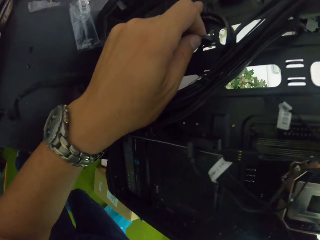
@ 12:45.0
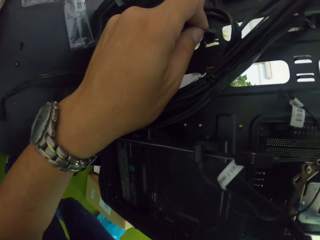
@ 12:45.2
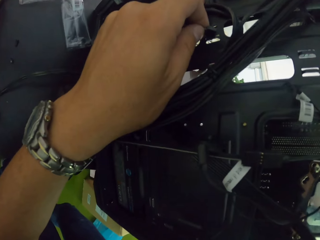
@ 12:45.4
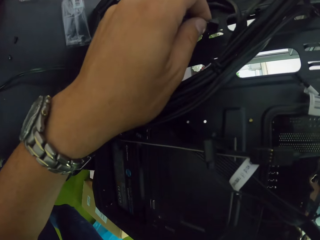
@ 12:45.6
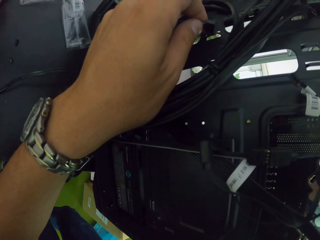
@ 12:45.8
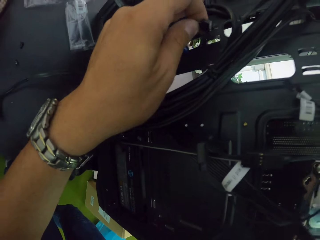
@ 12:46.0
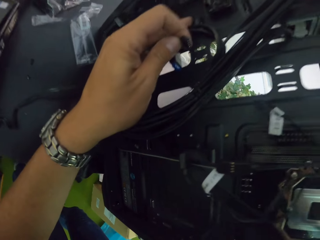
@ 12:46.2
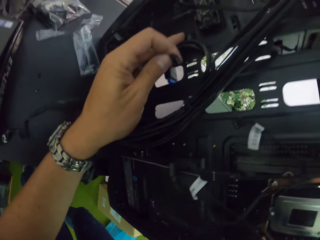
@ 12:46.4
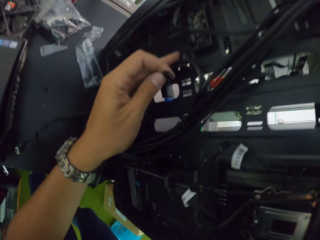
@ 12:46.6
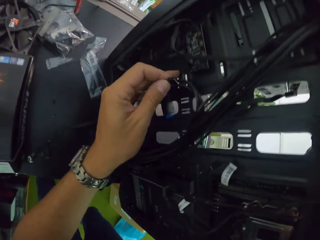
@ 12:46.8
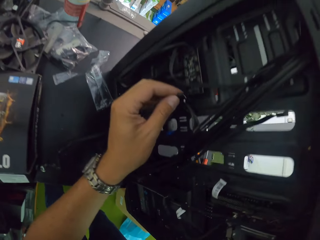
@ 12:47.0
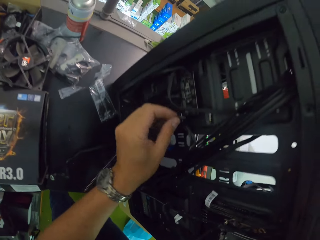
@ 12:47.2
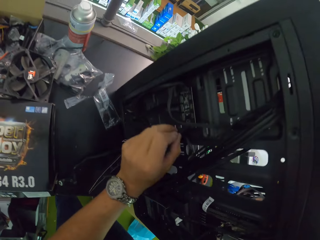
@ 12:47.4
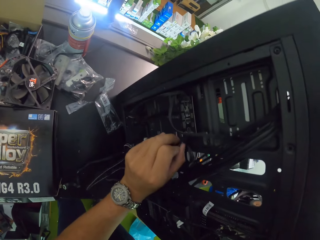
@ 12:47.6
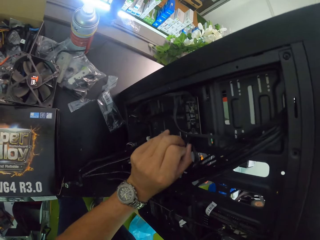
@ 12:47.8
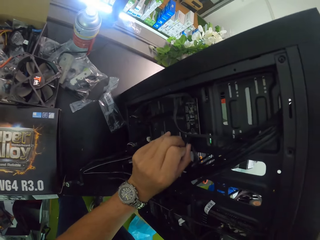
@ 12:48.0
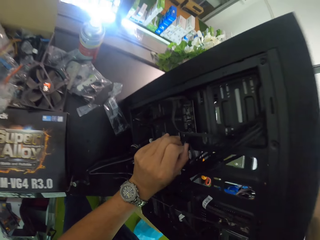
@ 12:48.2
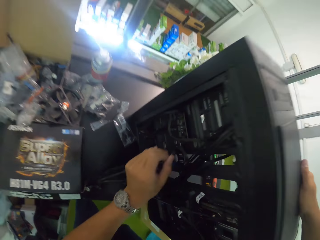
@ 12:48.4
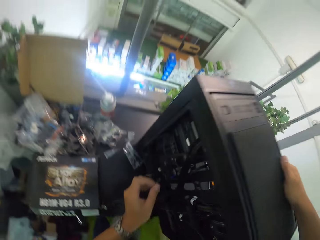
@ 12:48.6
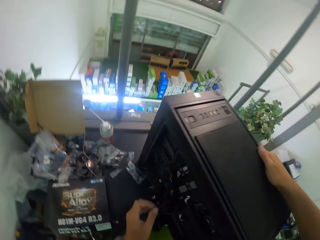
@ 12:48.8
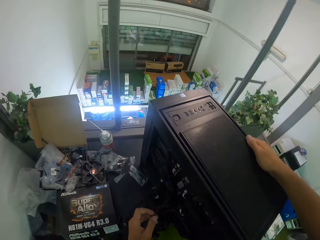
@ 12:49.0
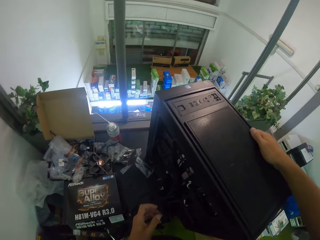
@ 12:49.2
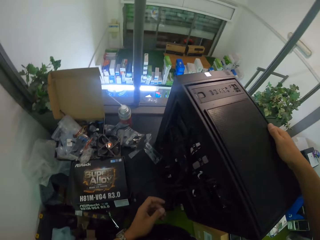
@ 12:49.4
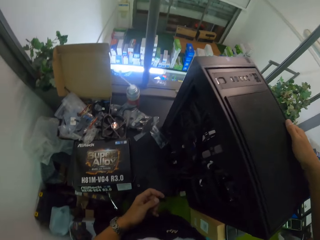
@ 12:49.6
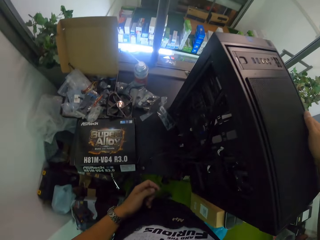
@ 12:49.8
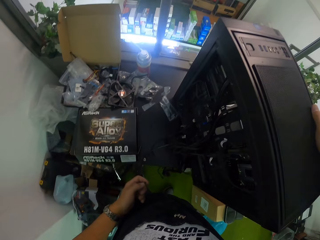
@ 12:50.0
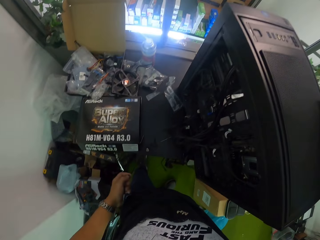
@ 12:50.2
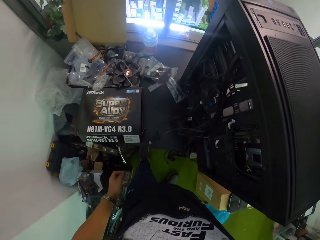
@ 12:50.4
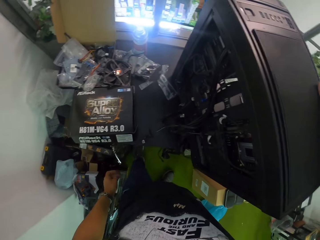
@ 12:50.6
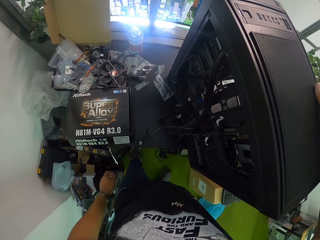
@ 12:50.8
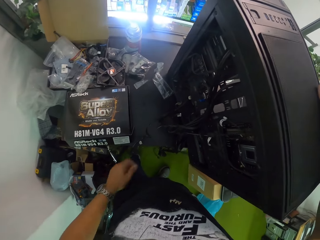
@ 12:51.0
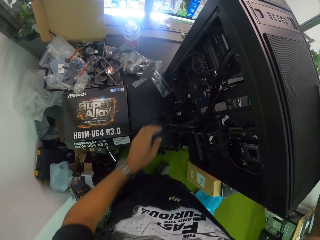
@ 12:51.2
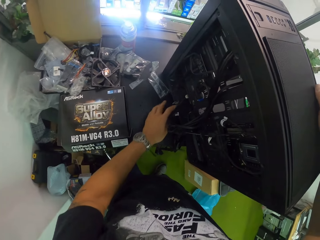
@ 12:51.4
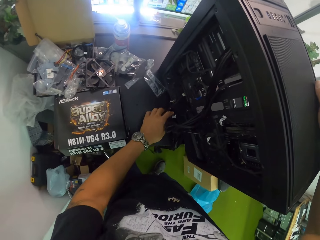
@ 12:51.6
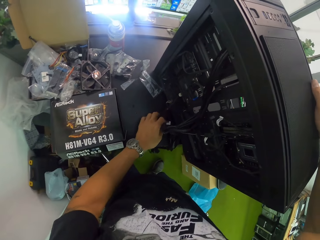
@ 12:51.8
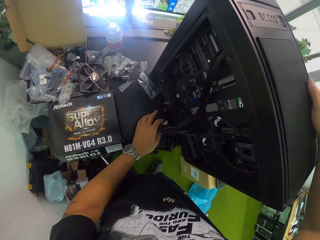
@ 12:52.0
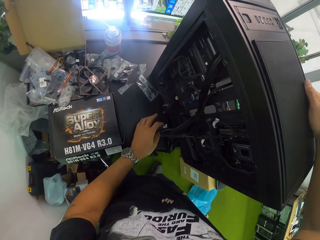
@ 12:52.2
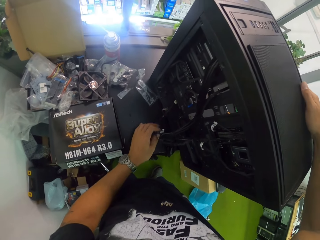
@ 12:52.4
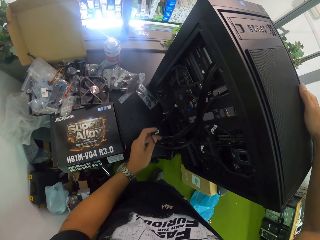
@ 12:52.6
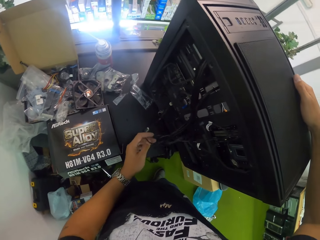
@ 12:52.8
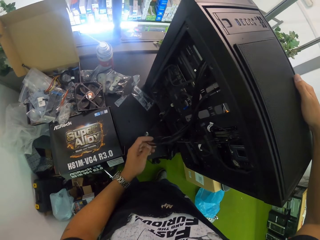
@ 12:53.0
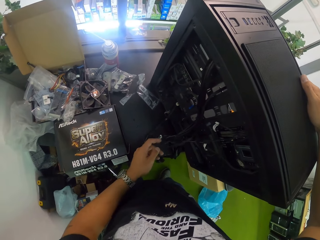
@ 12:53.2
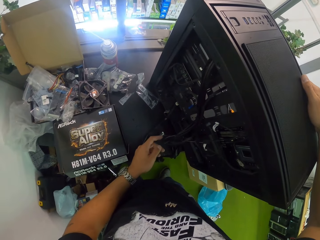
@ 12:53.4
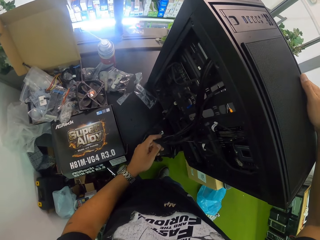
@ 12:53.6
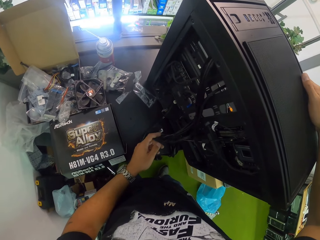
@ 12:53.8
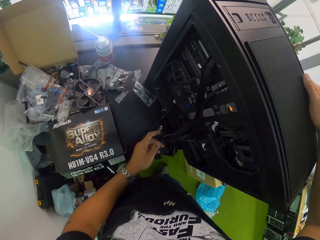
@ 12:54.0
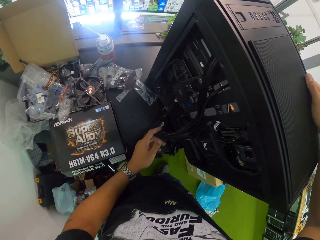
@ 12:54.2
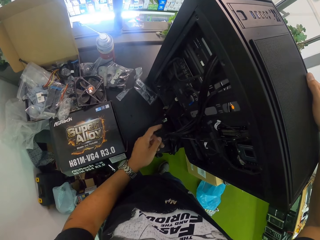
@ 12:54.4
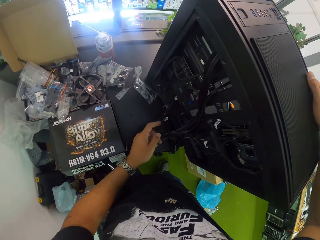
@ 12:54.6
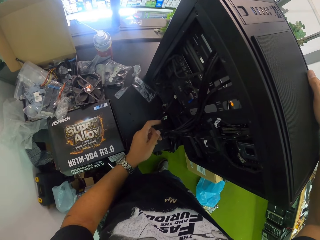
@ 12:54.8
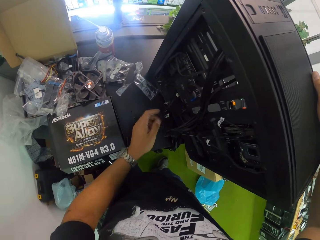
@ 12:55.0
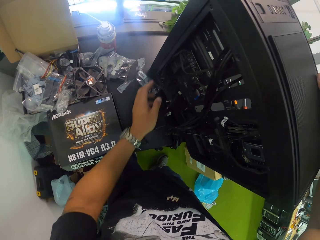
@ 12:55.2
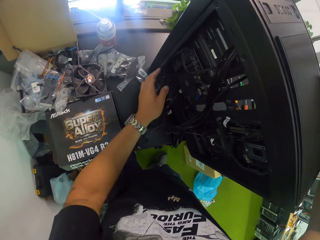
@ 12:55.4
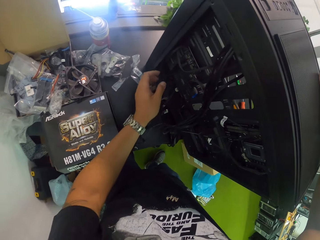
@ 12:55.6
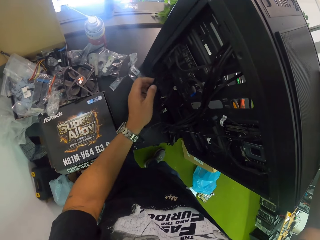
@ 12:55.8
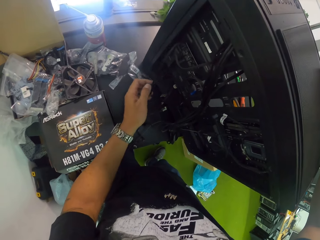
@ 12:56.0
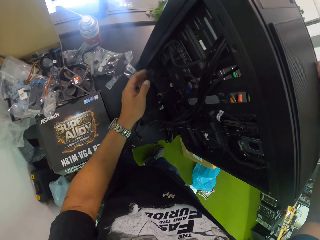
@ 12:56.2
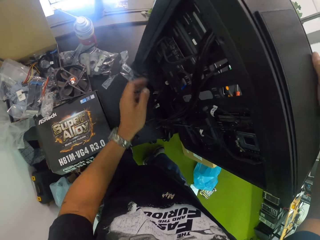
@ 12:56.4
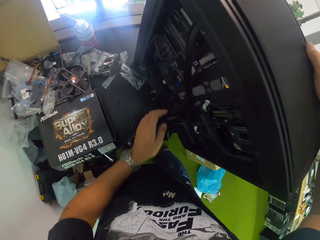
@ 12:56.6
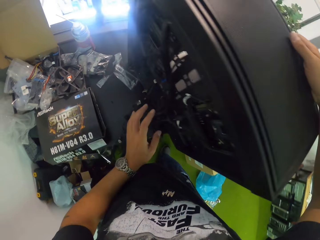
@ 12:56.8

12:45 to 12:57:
The camera wearer drops the black cable in his left hand. He touches the black cables at the back of the computer case with his left hand. He takes the cable.

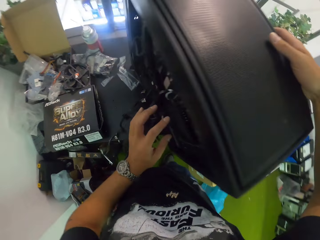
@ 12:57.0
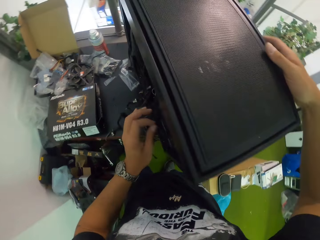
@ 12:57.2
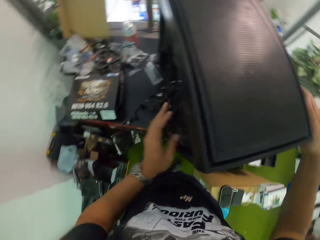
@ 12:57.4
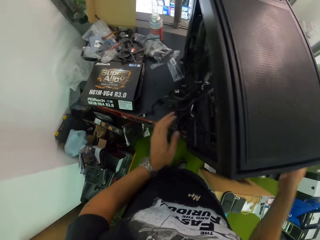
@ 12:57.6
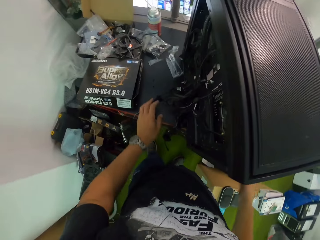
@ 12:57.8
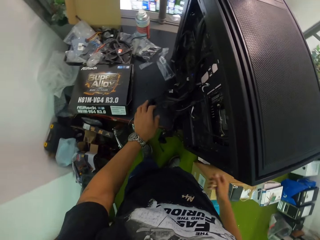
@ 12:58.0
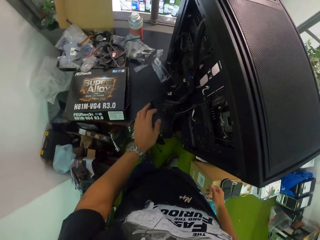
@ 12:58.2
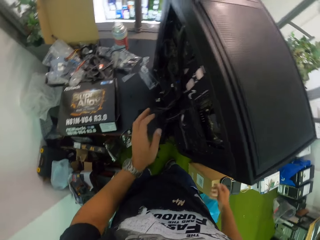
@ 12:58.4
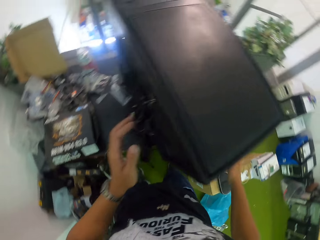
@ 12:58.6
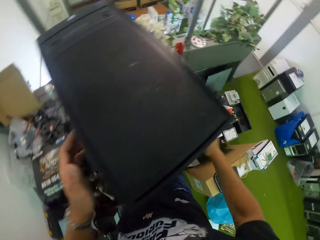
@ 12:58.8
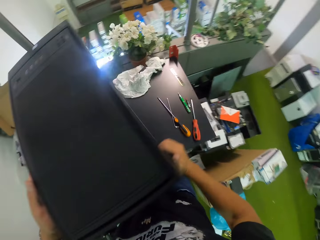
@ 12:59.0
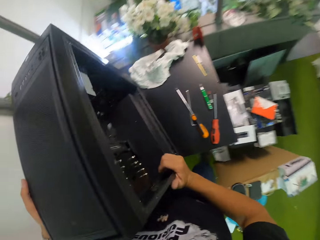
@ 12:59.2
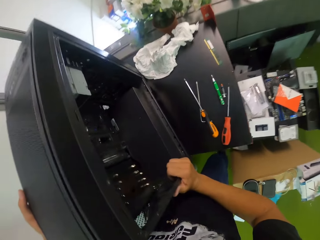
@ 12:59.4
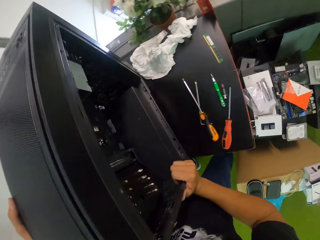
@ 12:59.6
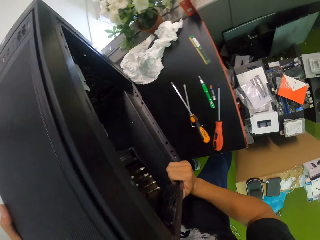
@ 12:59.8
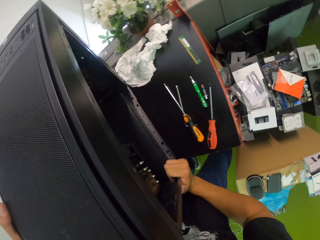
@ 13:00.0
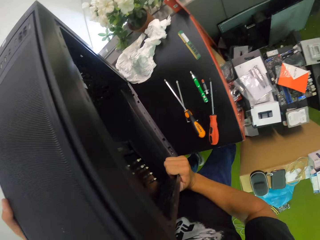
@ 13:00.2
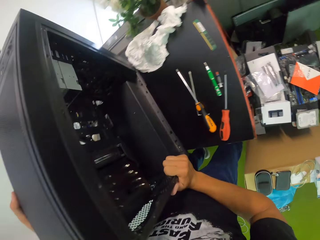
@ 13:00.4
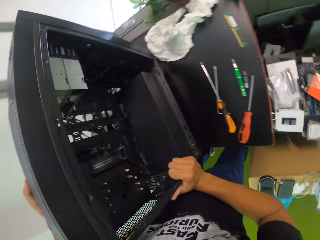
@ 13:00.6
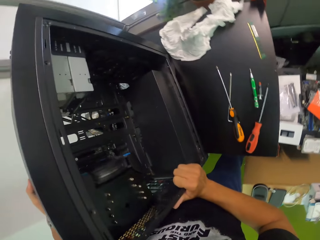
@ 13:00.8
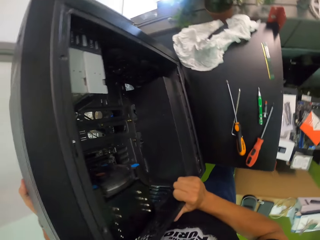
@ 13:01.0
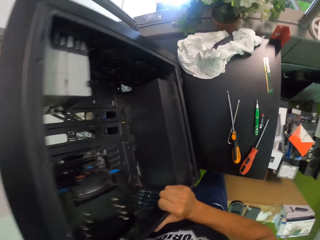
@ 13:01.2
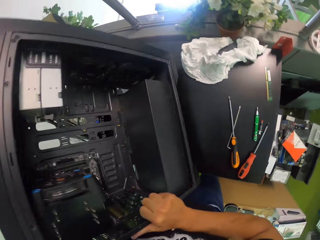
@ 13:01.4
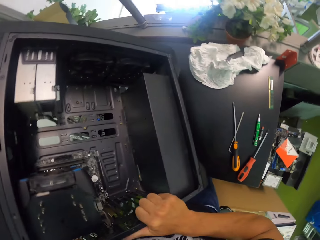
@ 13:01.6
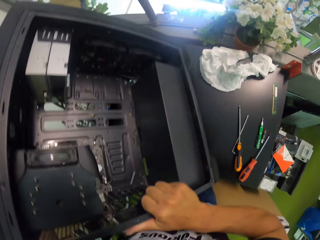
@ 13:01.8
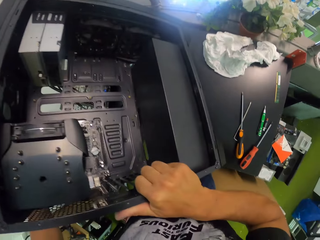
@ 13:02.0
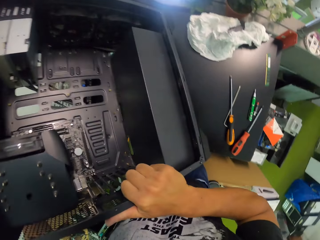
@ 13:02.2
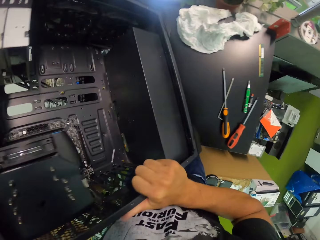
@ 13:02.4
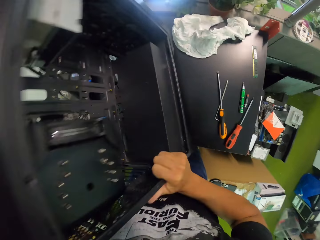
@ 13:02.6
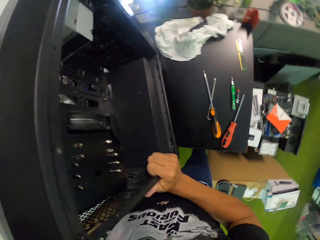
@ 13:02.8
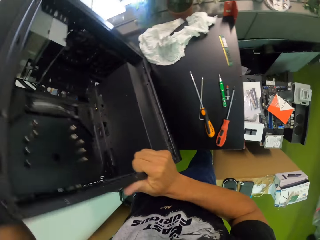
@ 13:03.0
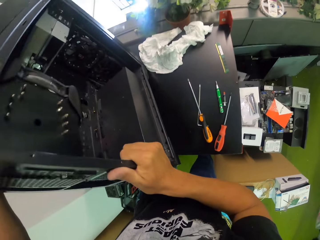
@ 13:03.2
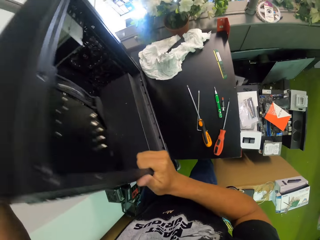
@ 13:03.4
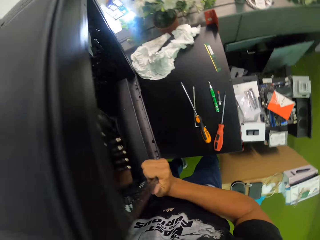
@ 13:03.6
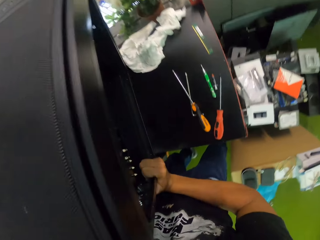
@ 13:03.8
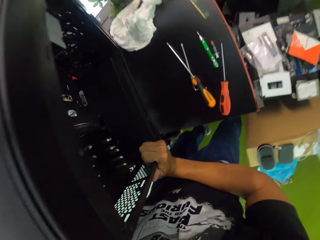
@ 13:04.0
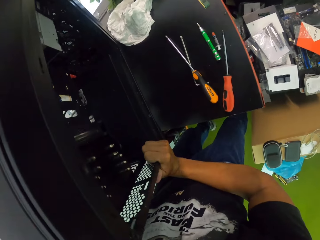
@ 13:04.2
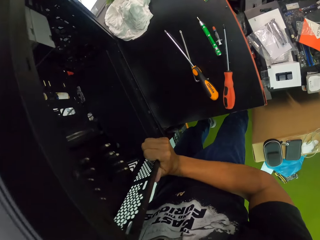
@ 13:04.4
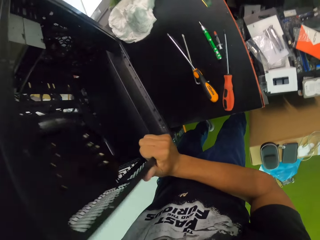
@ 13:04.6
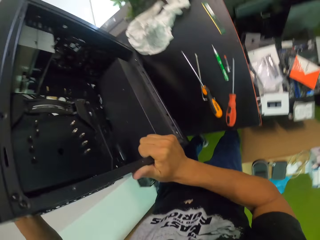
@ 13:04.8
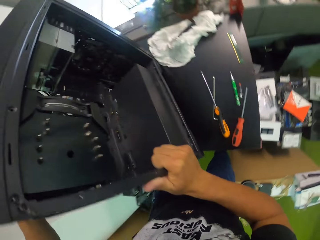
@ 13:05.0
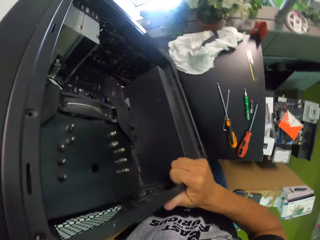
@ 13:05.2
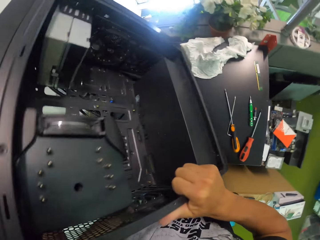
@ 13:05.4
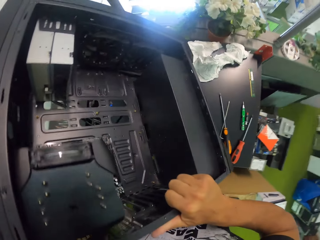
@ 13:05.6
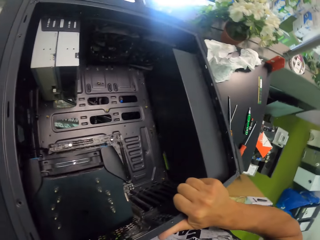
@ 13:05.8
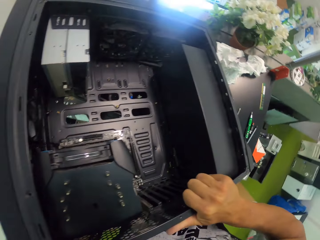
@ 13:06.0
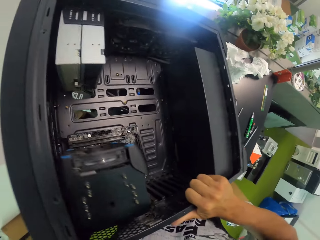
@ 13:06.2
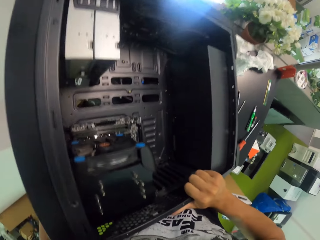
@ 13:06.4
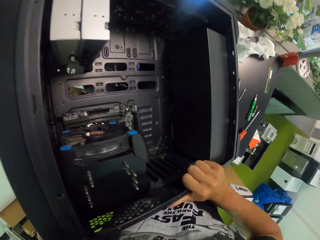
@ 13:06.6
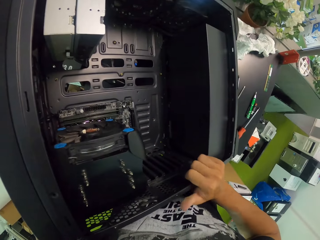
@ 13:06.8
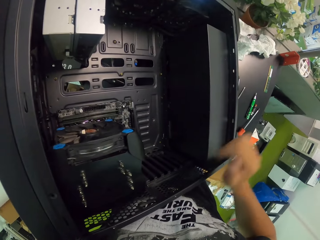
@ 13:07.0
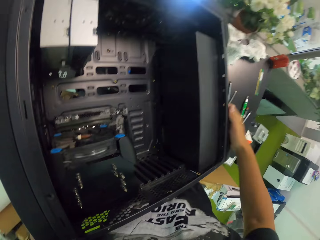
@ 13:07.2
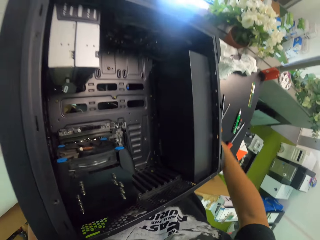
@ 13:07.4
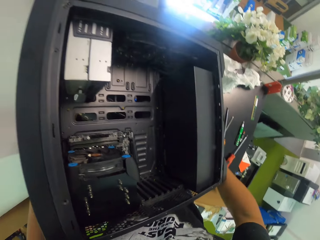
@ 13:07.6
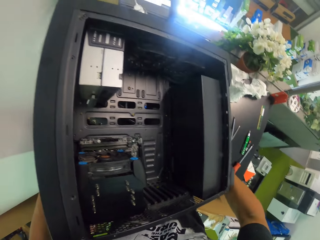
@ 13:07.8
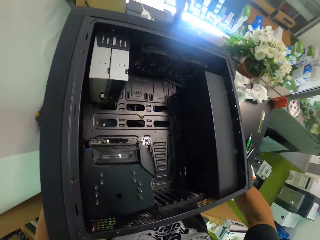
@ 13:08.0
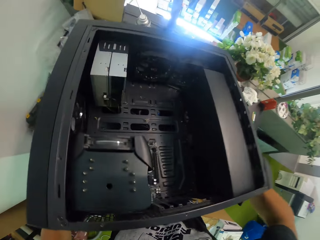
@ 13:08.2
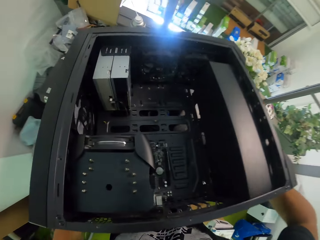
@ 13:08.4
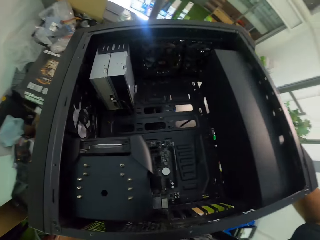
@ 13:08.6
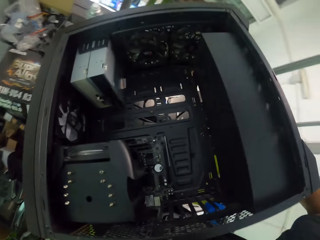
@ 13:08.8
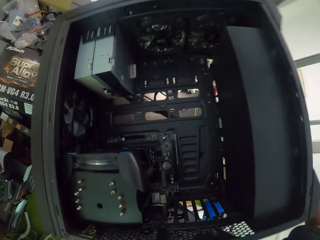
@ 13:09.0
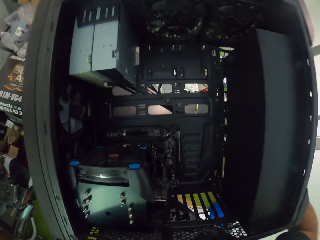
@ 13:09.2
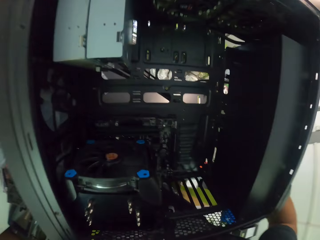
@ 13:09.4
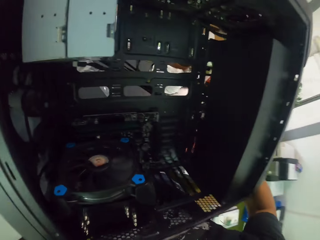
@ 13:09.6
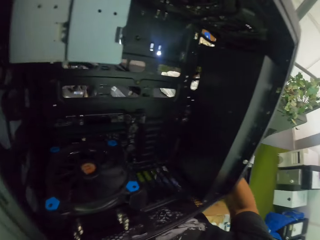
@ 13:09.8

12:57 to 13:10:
The camera wearer tilts the computer case on the workbench with both hands. They hold something. They bend something. They lift the computer case from the workbench with both hands. They move the computer case around with both hands.
